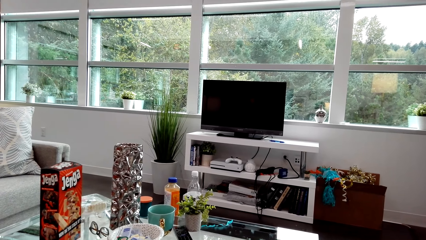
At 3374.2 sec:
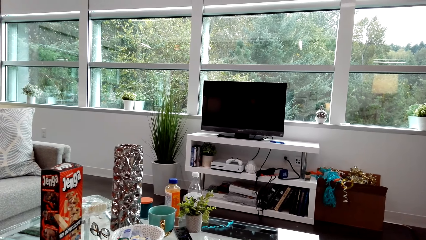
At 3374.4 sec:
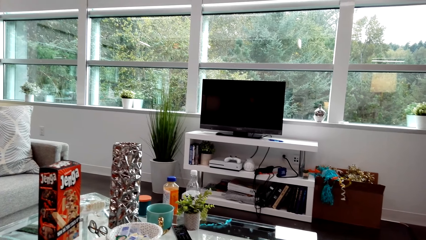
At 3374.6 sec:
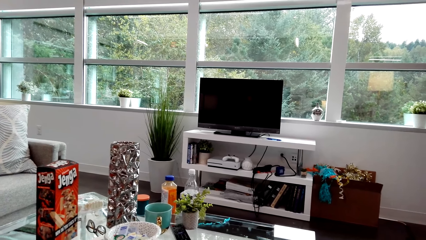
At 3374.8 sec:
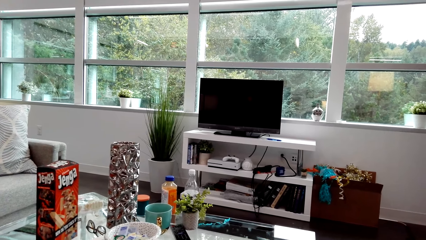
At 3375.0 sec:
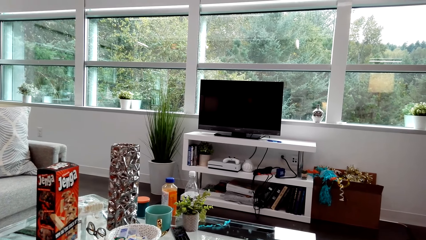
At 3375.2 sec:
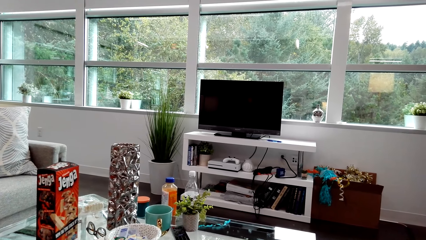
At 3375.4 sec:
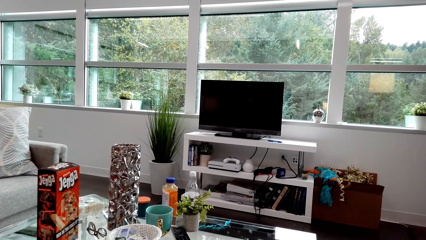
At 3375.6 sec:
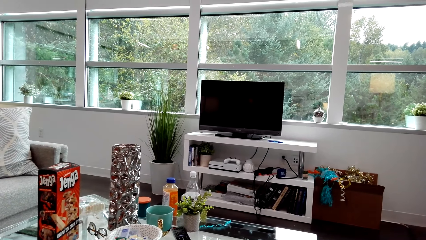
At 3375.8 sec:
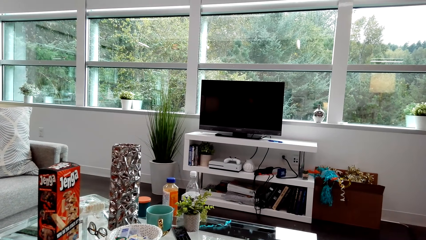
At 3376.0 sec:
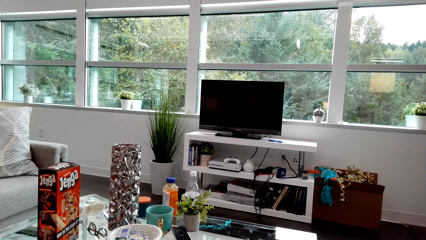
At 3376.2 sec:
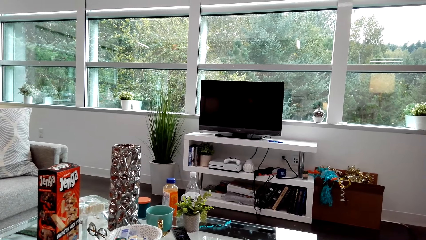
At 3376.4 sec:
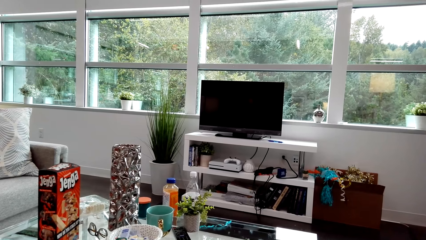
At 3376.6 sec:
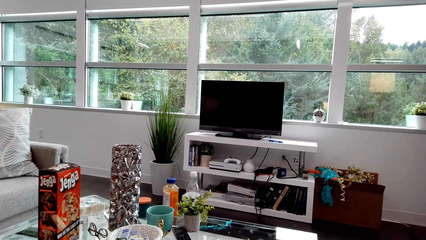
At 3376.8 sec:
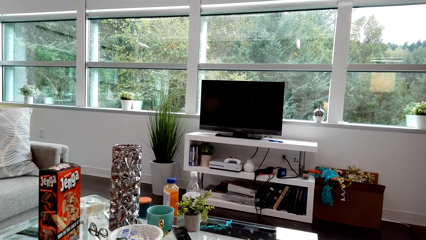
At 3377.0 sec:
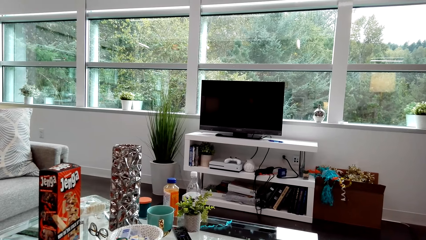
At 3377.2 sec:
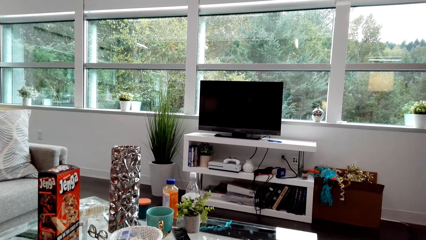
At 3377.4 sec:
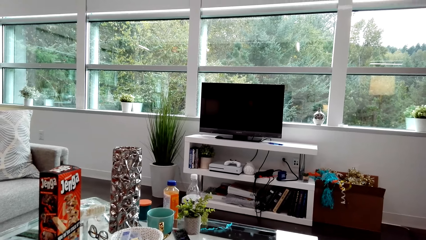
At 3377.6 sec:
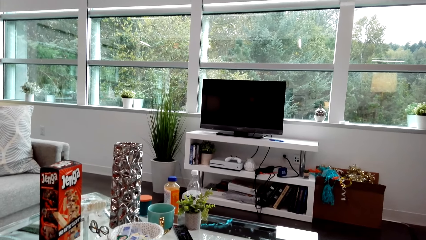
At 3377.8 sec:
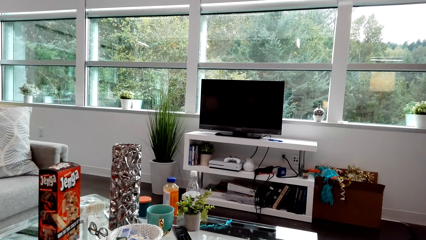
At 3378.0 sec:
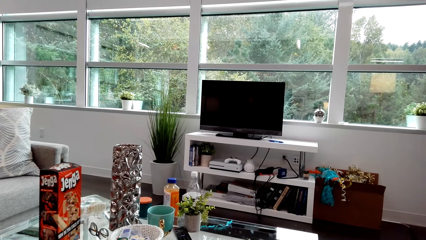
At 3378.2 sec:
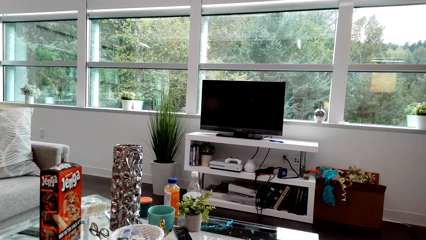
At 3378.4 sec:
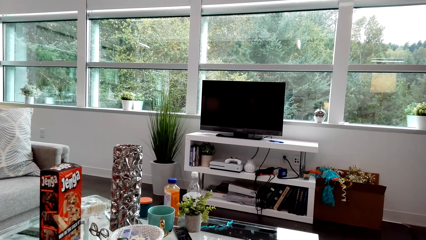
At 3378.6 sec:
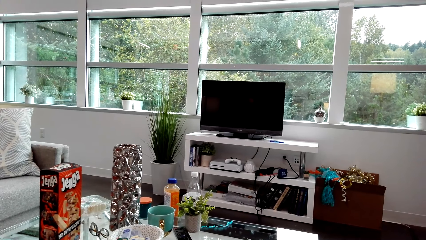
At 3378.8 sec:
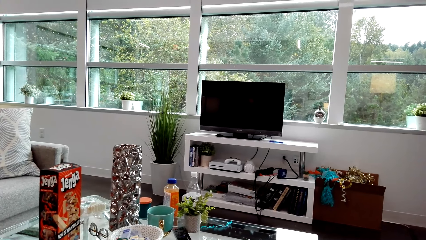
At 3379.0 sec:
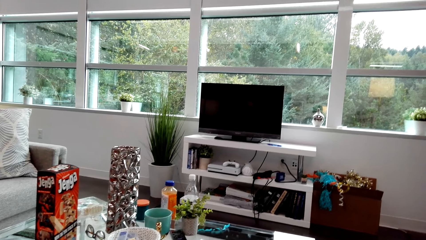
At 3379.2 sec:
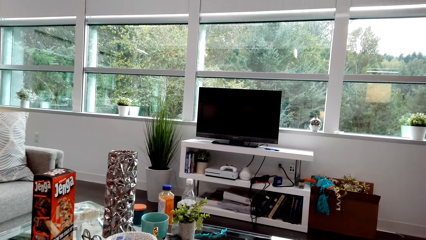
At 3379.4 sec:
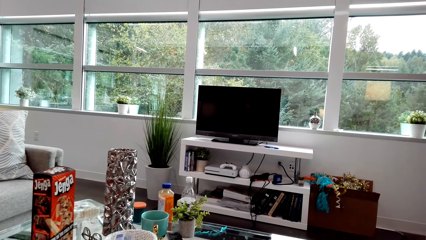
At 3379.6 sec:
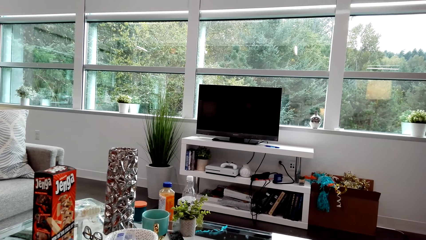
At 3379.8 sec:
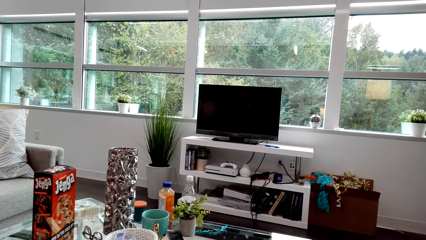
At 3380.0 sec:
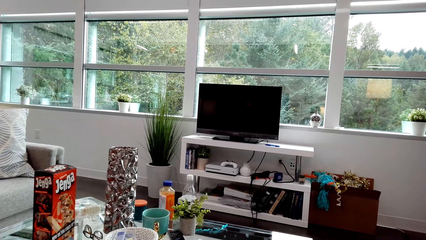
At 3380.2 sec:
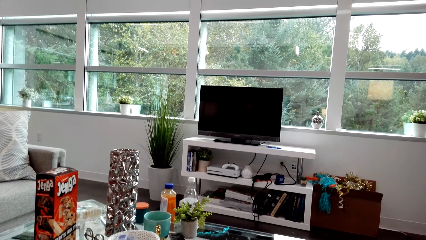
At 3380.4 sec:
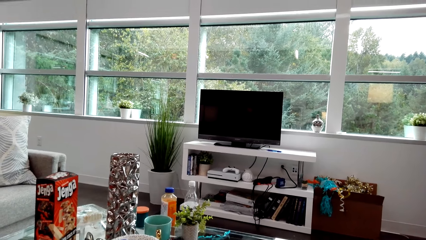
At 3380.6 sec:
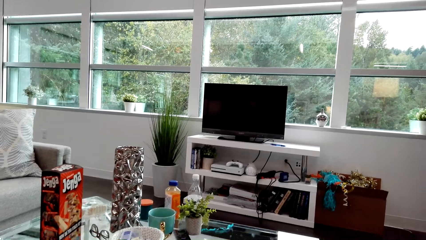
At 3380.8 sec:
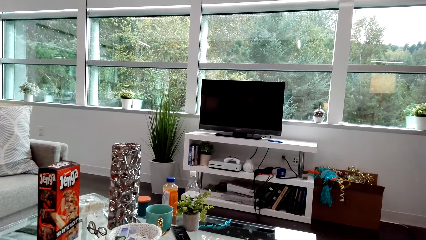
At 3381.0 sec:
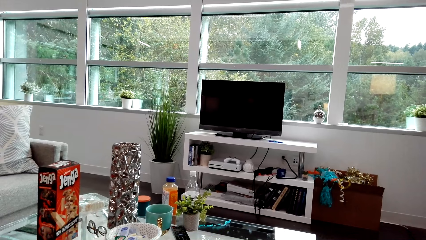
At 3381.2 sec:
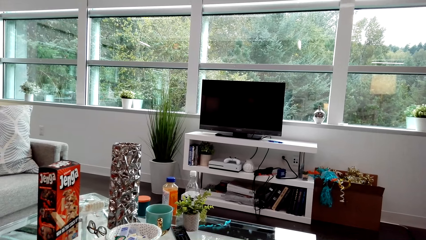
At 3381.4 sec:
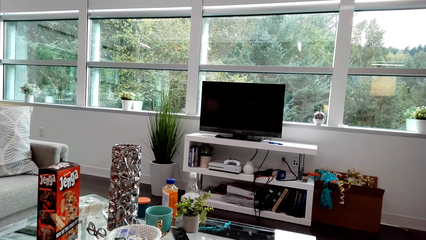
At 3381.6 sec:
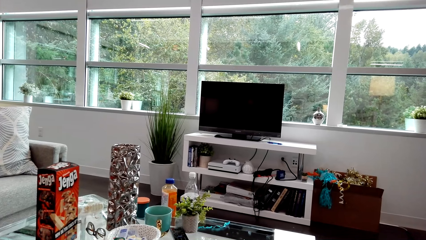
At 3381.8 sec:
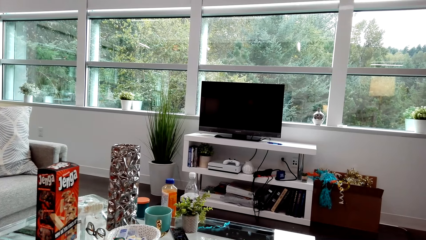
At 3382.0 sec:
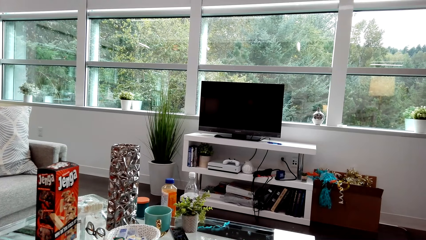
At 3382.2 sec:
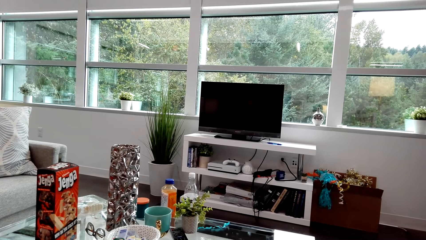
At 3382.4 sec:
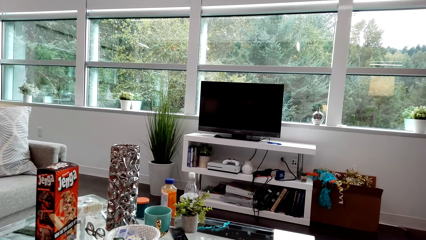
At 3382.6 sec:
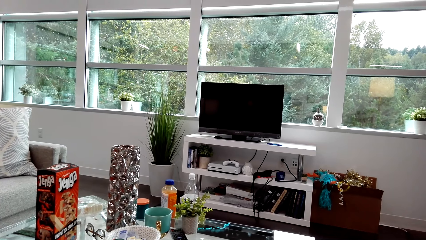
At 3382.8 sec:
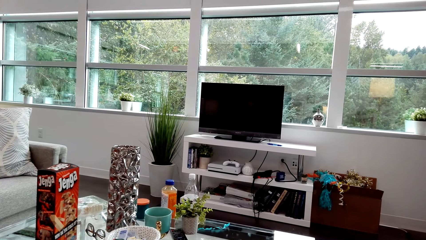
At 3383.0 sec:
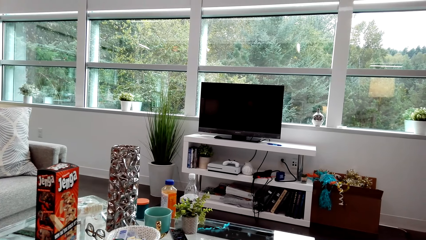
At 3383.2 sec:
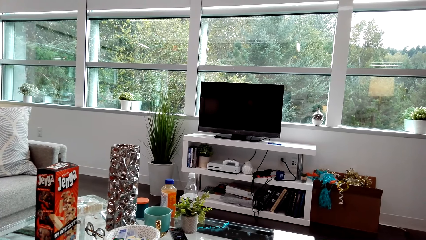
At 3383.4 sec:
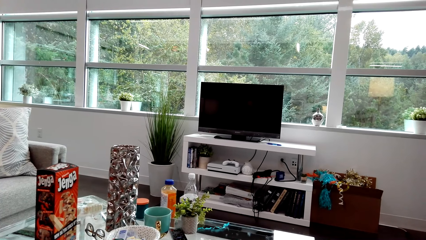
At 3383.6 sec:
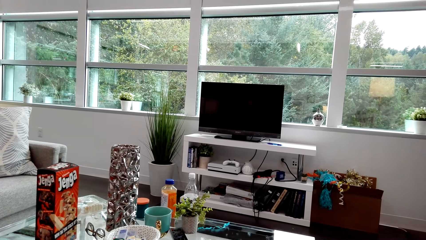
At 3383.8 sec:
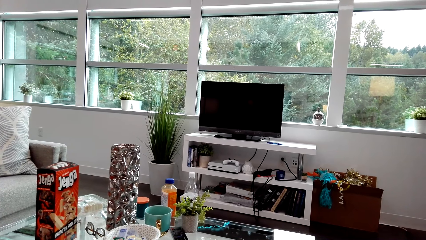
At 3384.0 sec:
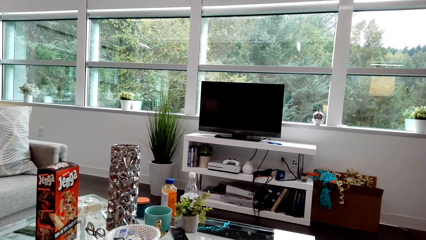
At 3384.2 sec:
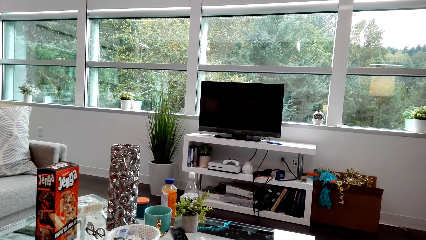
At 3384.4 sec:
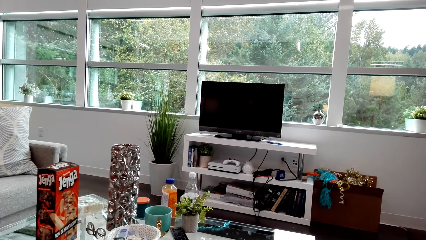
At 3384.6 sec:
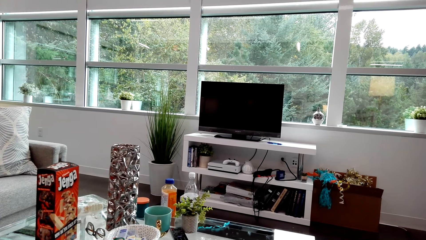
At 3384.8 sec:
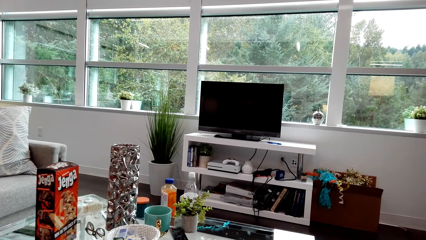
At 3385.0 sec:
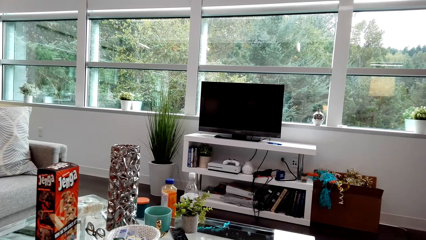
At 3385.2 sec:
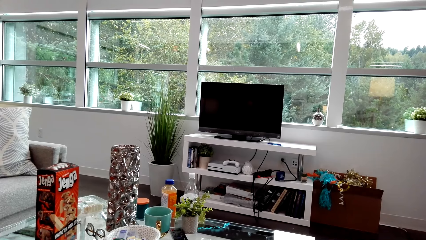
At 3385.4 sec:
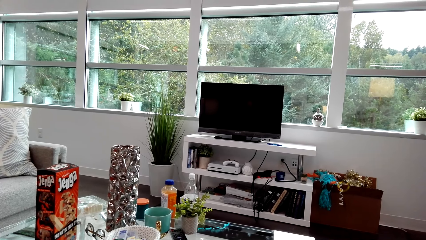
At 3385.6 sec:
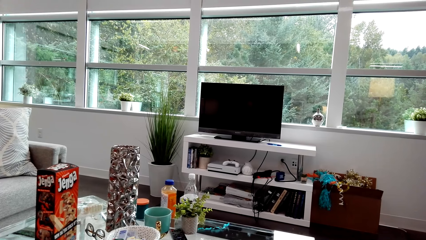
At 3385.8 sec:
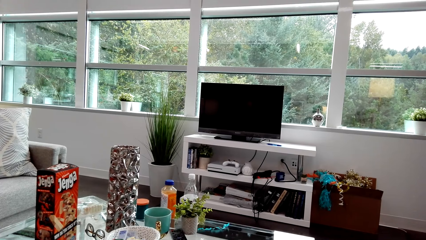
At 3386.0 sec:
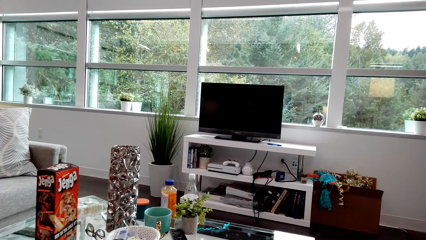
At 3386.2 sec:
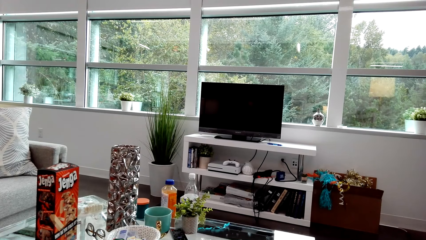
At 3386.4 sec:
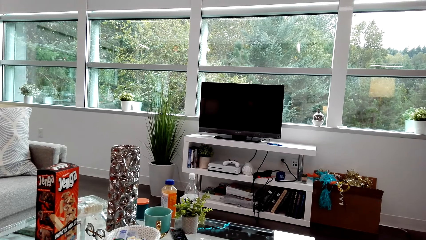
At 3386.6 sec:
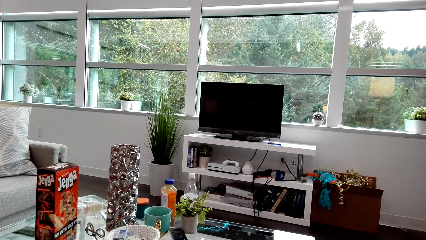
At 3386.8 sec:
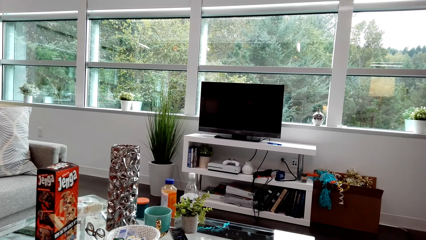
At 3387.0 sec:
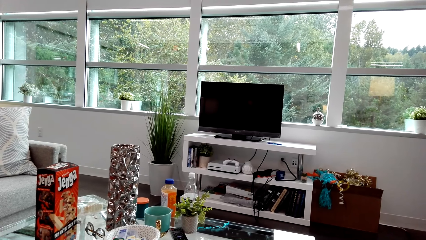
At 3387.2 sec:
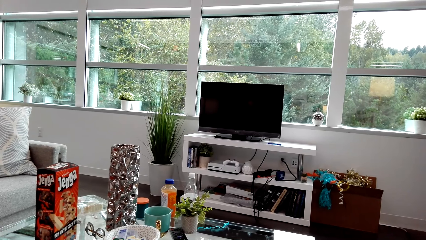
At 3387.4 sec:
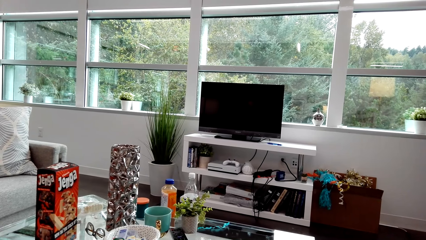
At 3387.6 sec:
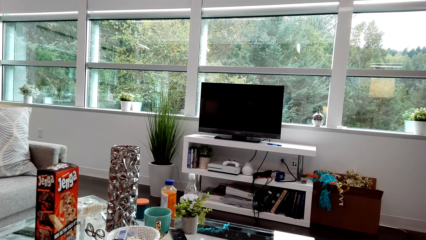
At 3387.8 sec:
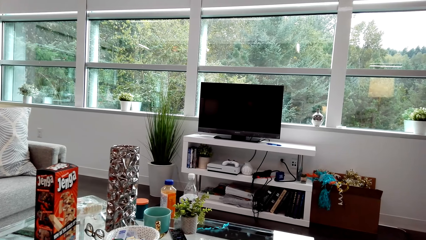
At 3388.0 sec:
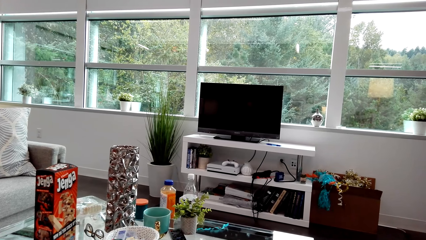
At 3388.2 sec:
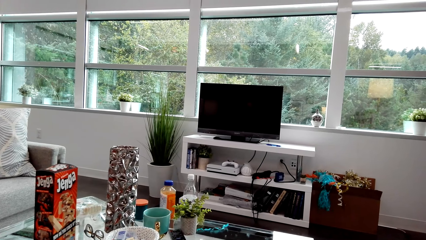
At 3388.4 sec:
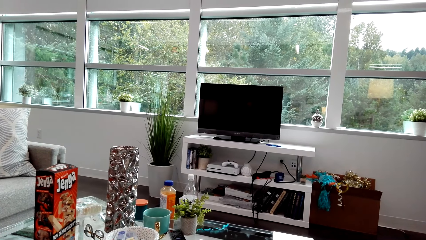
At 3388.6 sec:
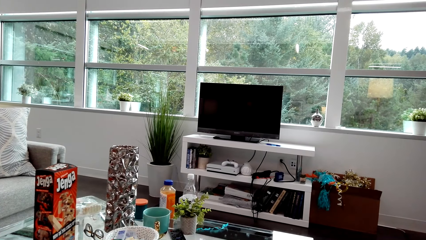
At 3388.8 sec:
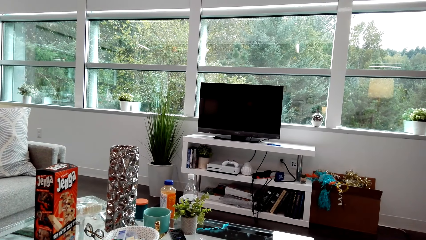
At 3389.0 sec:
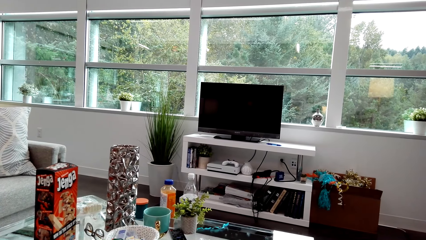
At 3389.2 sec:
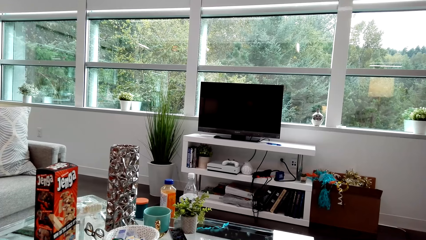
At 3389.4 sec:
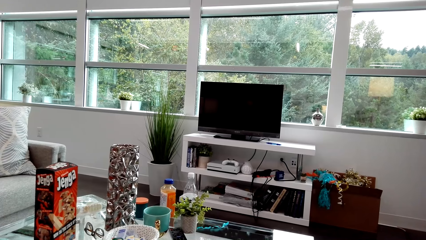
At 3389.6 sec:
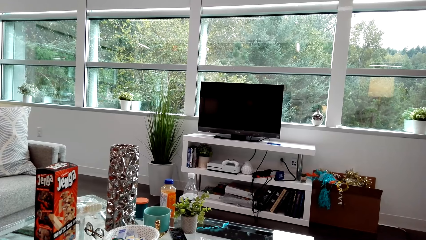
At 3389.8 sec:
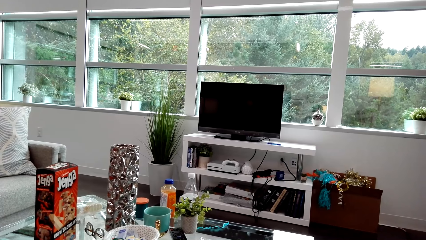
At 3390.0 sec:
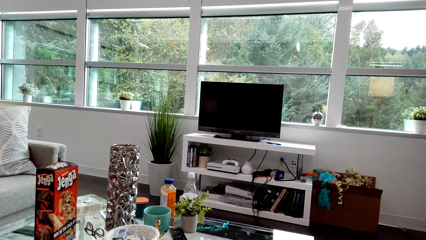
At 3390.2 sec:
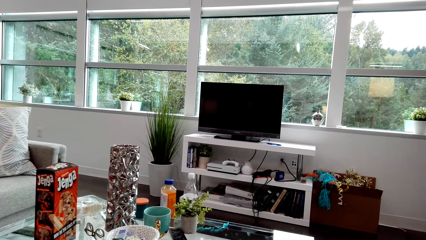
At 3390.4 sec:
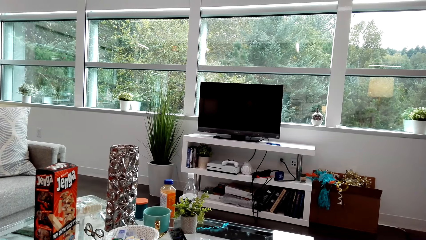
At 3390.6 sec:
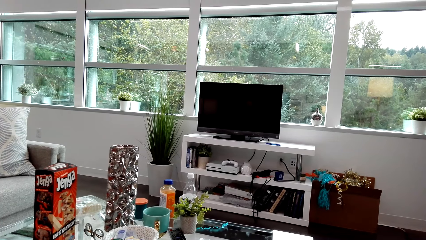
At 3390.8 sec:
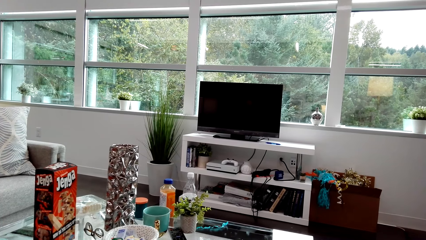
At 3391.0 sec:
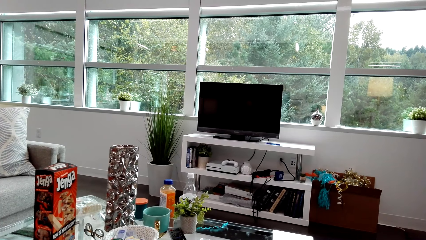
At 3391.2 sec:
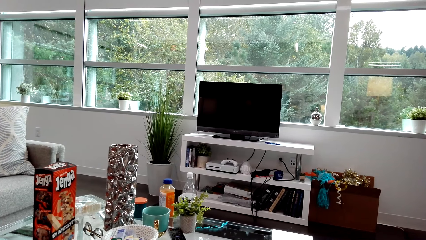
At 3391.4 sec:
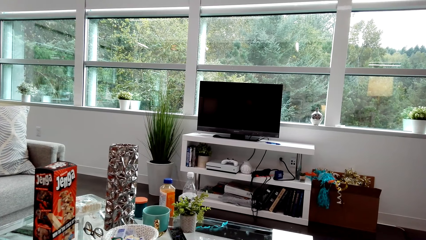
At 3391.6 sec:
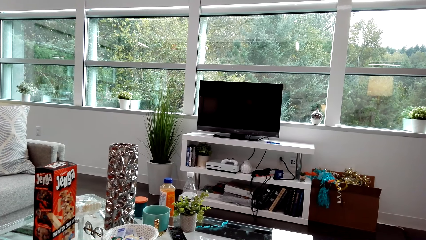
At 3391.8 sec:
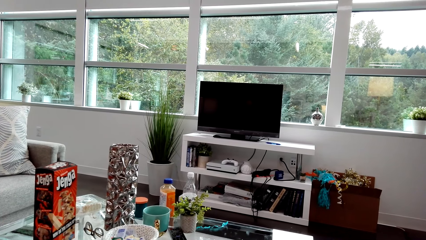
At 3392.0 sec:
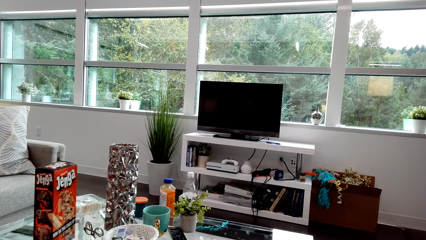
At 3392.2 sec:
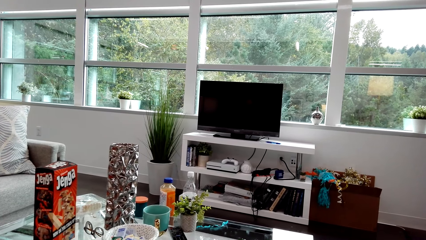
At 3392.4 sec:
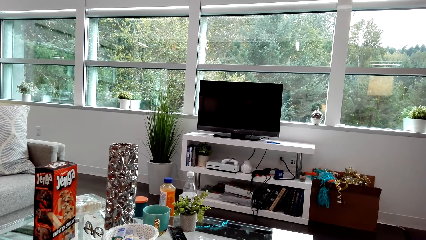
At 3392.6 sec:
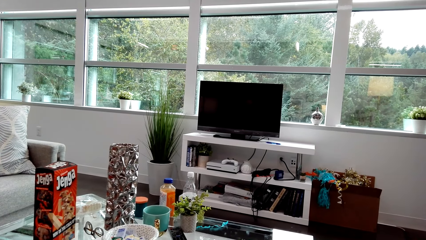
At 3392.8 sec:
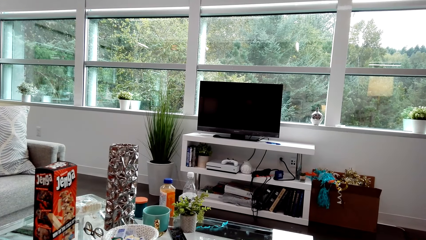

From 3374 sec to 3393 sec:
The camera wearer dialogues with a lady. The lady laughs. The camera wearer stares at something. The lady dialogues with the camera wearer. The camera wearer looks around.
